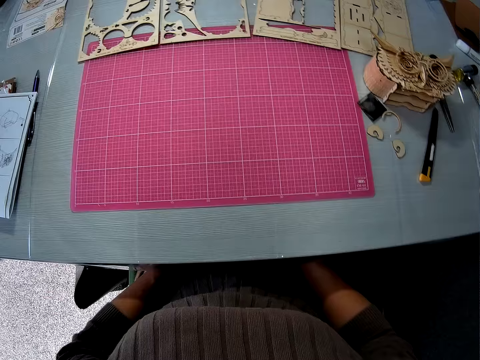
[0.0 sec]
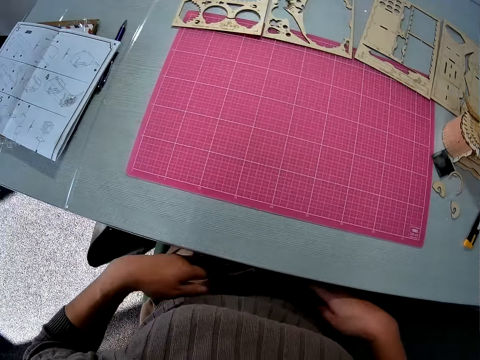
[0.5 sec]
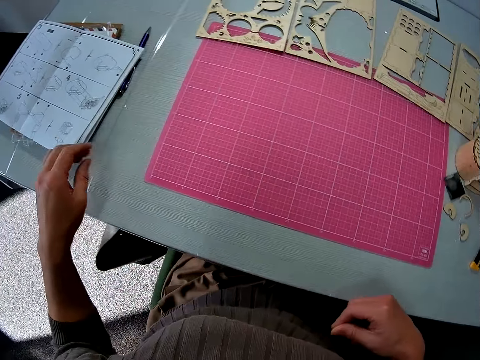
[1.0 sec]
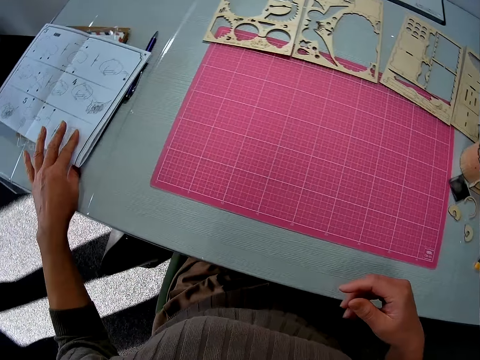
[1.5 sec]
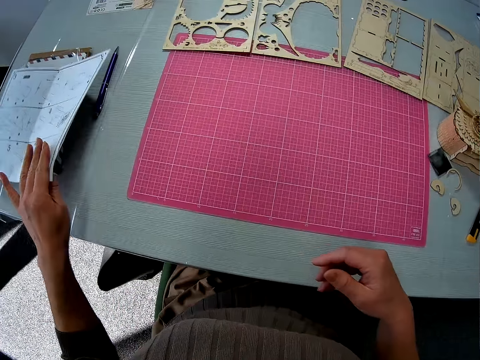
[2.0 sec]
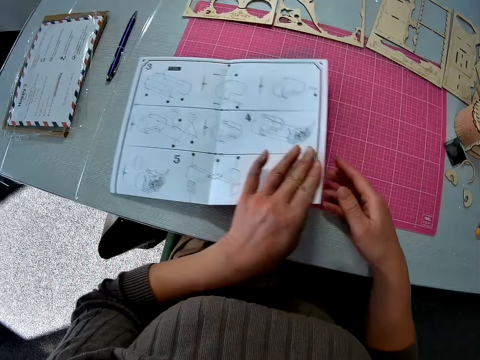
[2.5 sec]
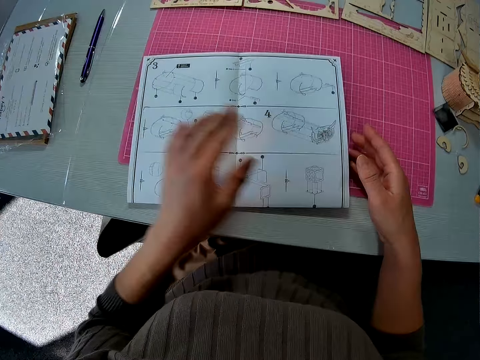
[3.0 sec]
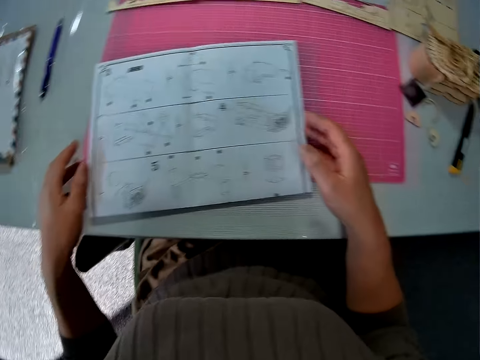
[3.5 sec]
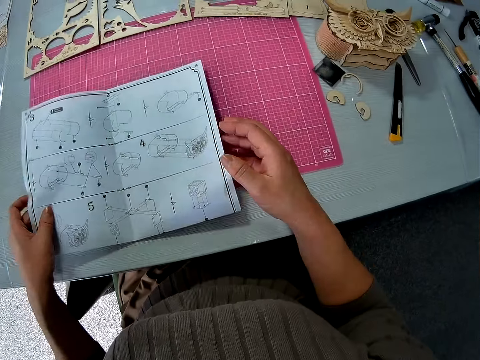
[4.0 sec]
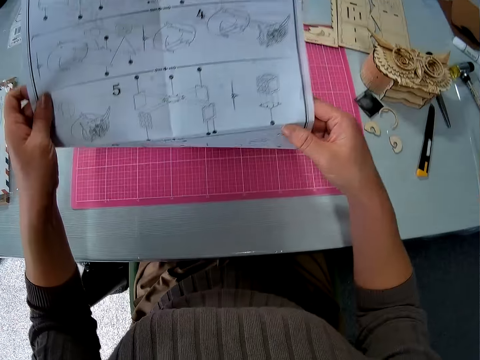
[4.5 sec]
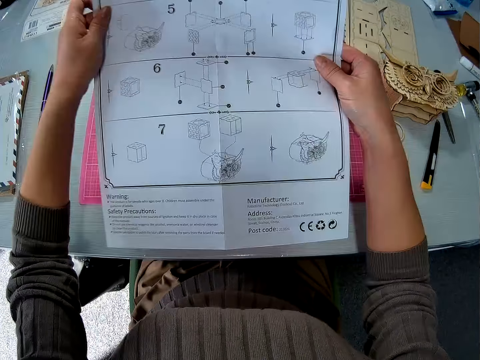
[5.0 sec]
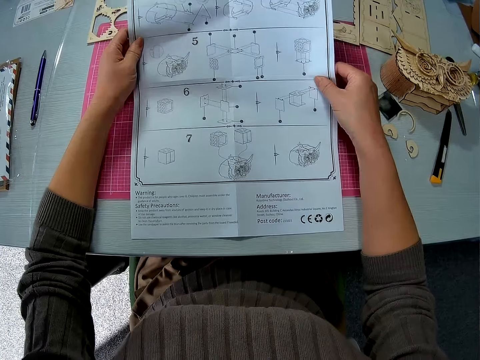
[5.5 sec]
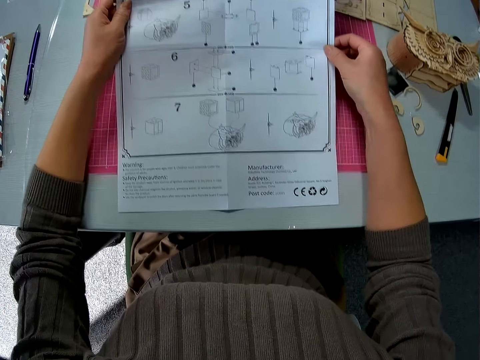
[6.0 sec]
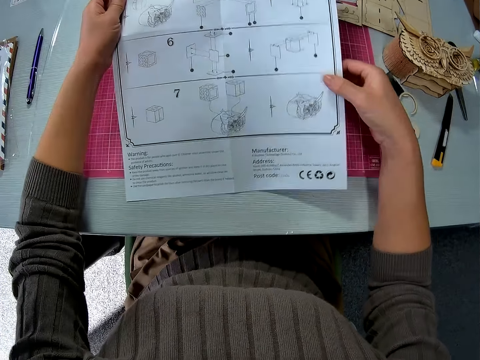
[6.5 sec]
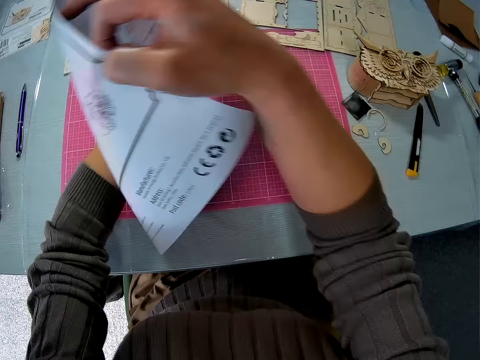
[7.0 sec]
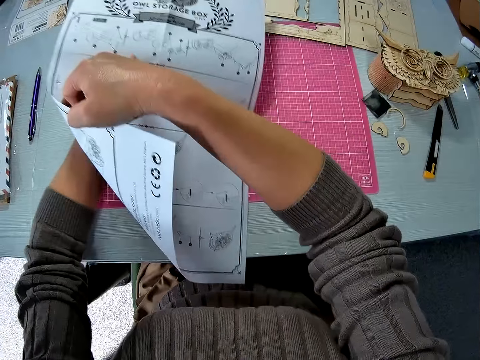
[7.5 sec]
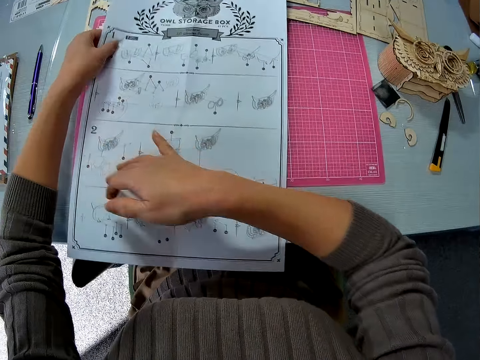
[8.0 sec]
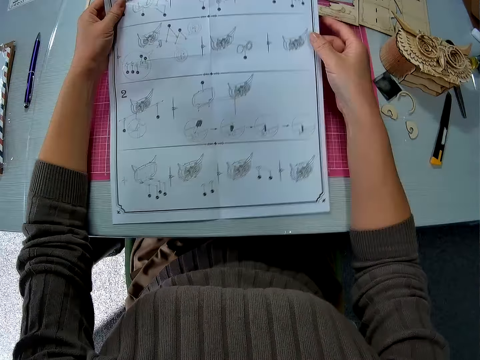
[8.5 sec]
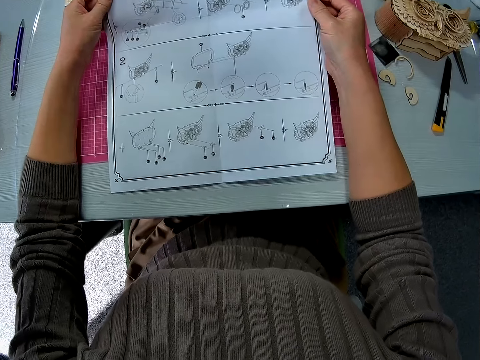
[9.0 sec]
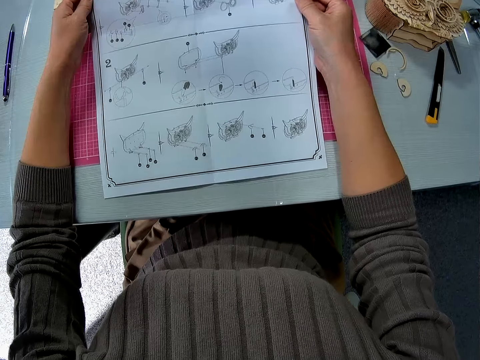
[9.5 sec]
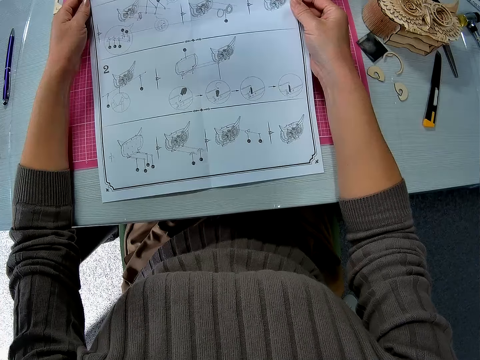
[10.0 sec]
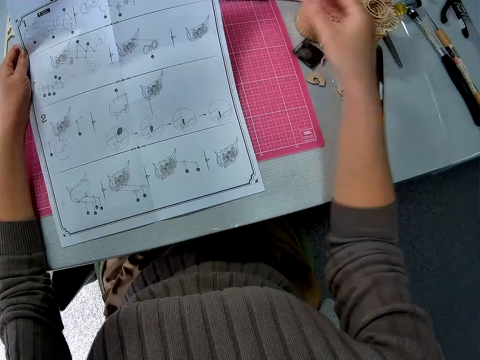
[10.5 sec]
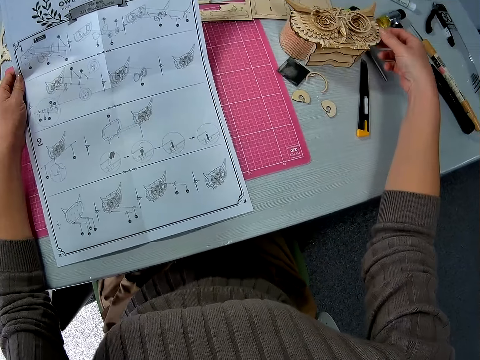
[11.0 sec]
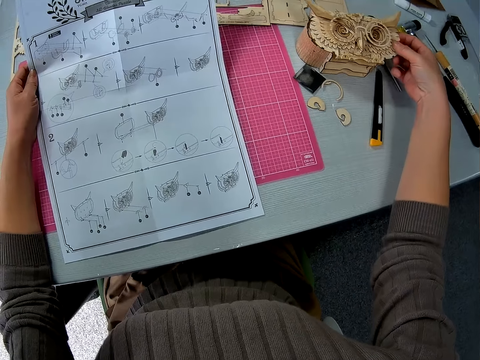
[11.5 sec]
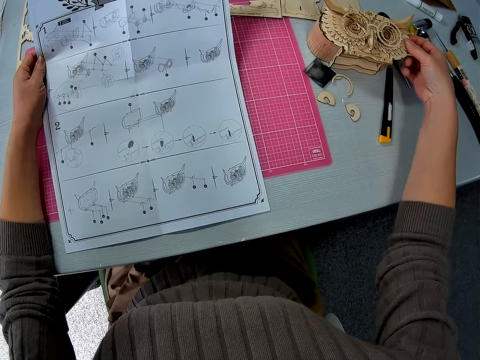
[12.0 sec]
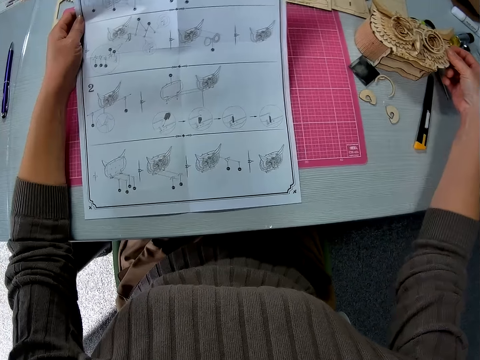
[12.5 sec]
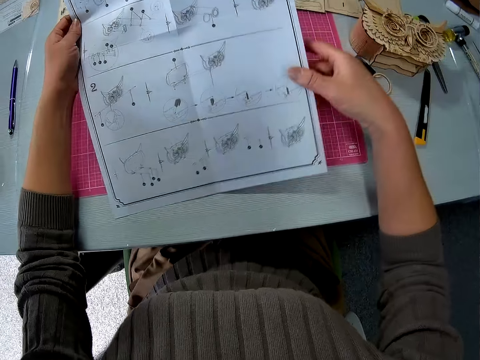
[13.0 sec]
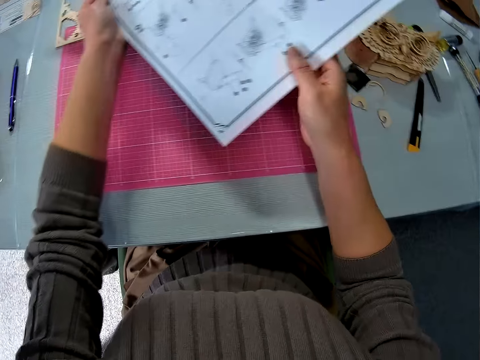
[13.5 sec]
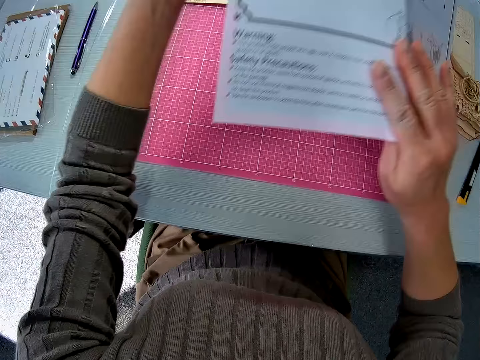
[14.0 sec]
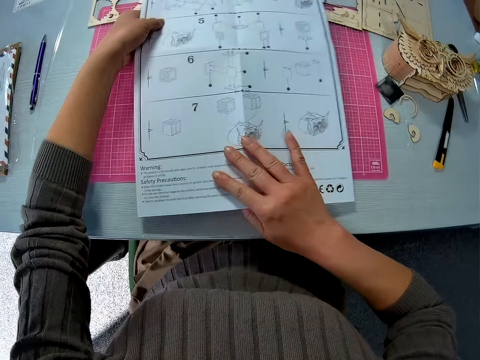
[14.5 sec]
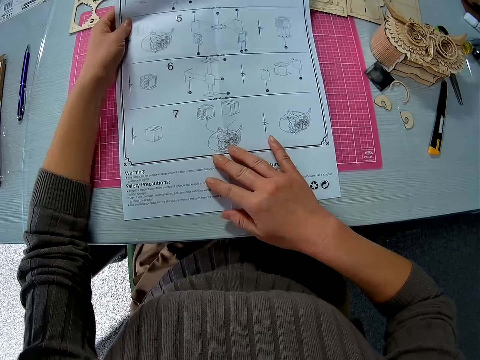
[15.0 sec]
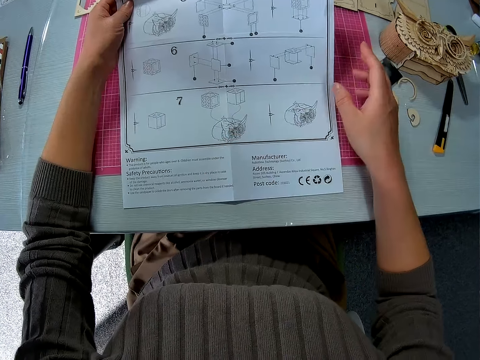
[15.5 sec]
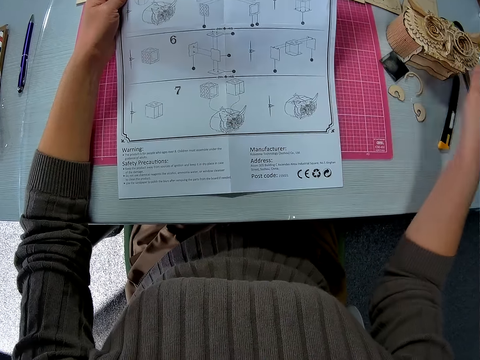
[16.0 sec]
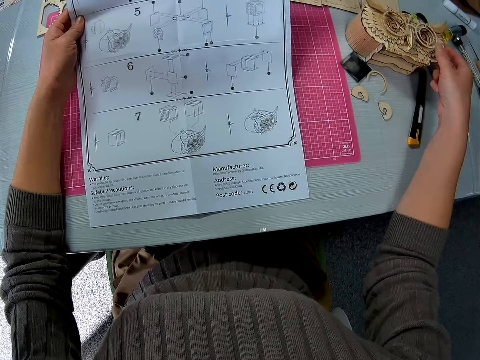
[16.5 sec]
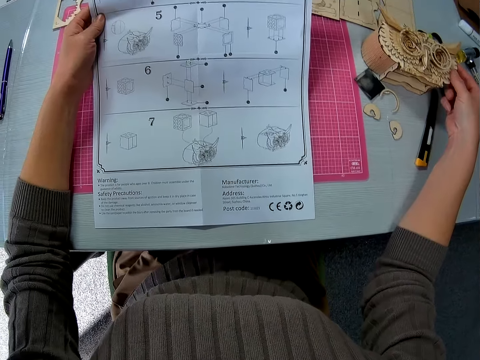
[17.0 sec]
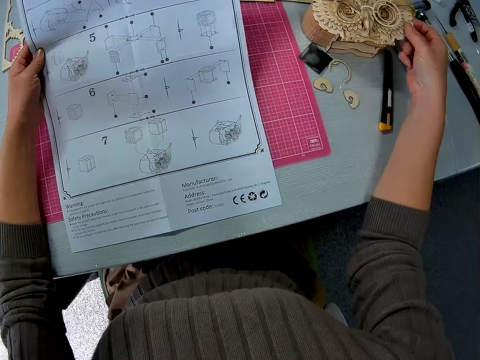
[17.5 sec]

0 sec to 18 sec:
The camera wearer picks up a sheet or piece of paper on the table. She puts the paper in front of her. She opens the sheet of paper. She turns the piece of paper. She examines the sheet of paper. She holds the 3D owl puzzle model. She touches a wooden part on the table. She holds the piece of paper and turns the piece of paper. She lifts the top part of the 3D owl puzzle model on the table.

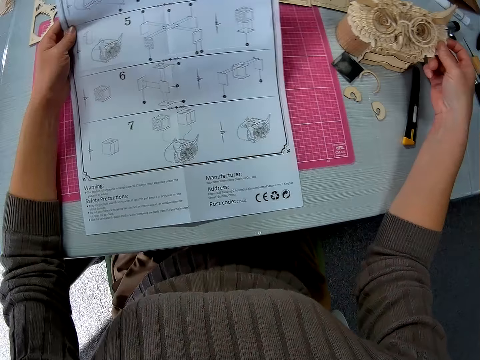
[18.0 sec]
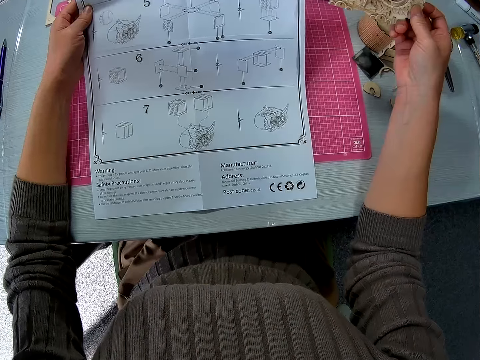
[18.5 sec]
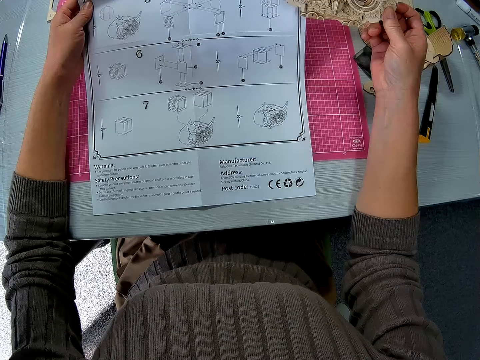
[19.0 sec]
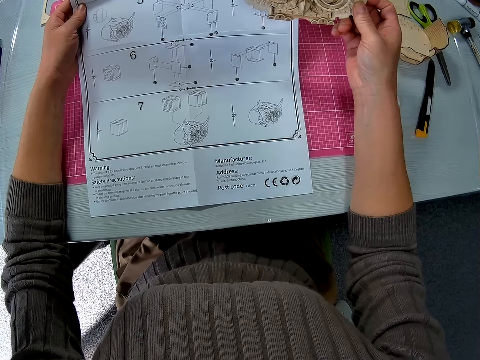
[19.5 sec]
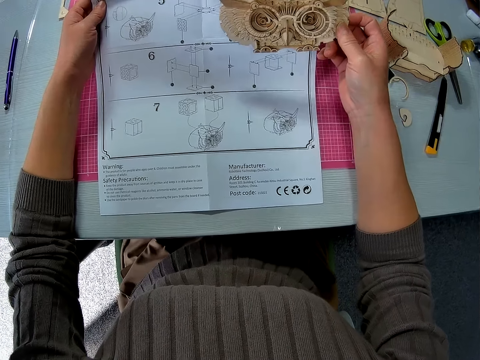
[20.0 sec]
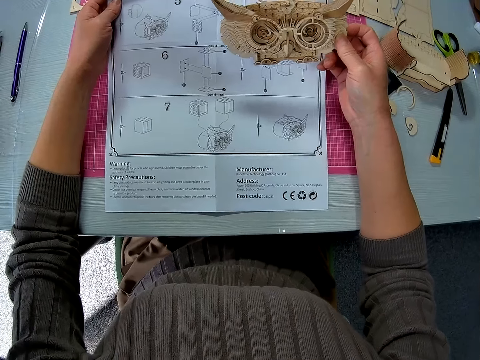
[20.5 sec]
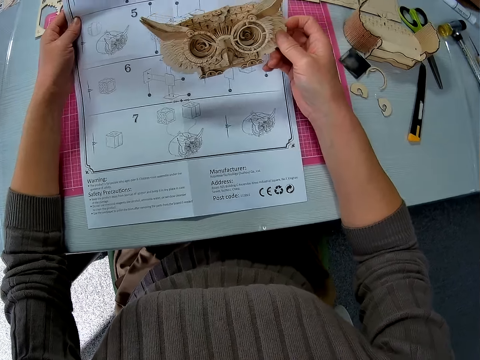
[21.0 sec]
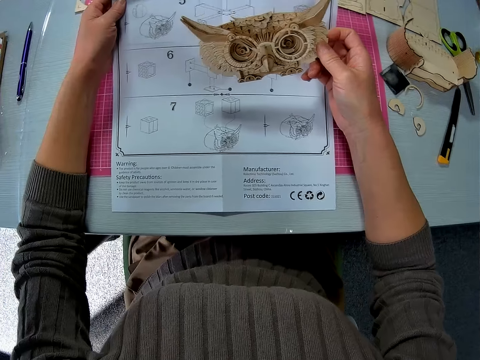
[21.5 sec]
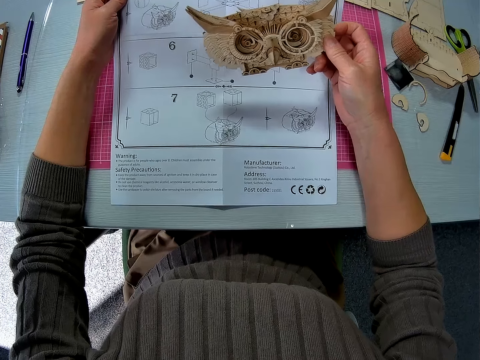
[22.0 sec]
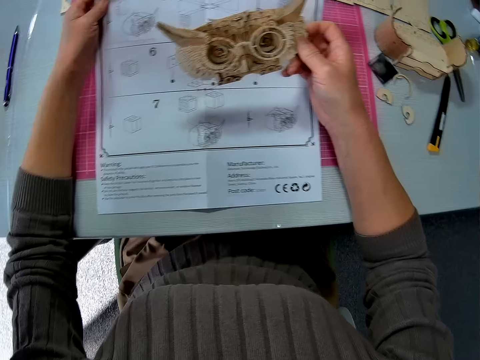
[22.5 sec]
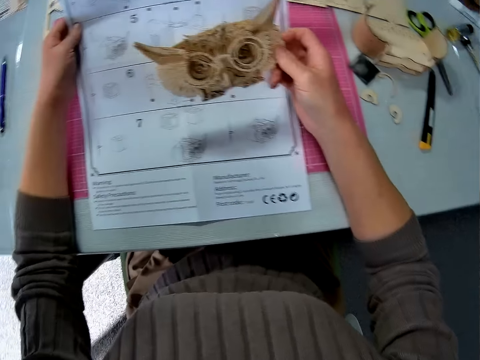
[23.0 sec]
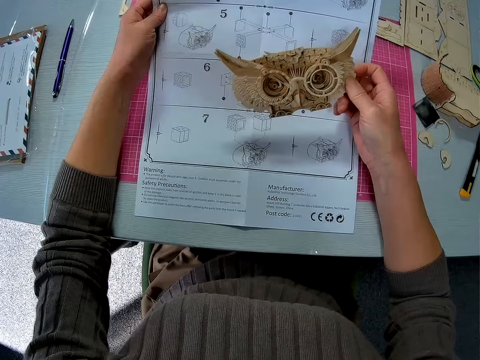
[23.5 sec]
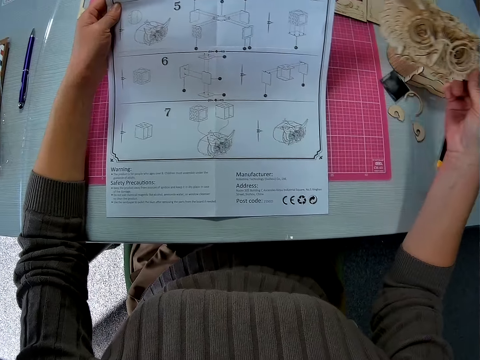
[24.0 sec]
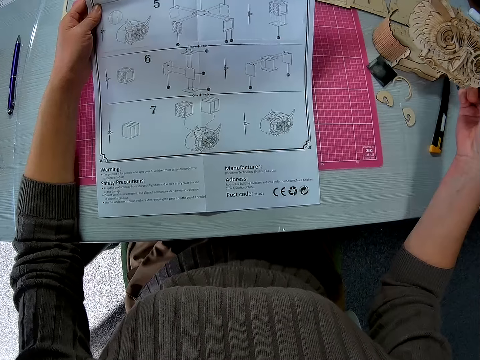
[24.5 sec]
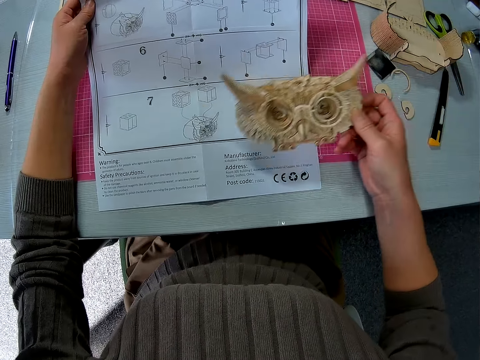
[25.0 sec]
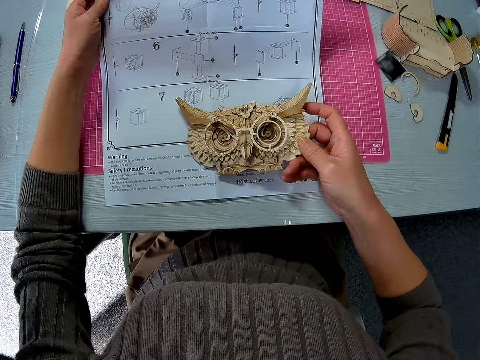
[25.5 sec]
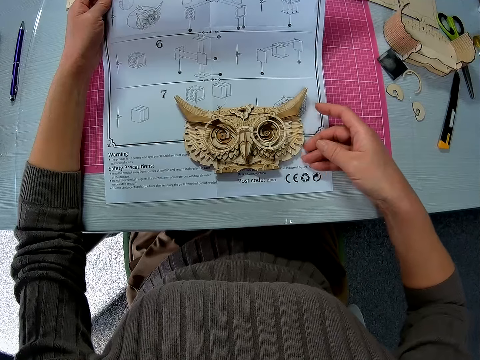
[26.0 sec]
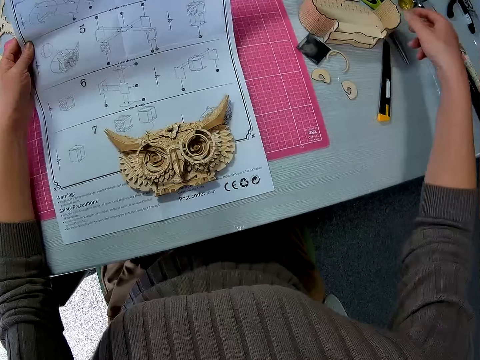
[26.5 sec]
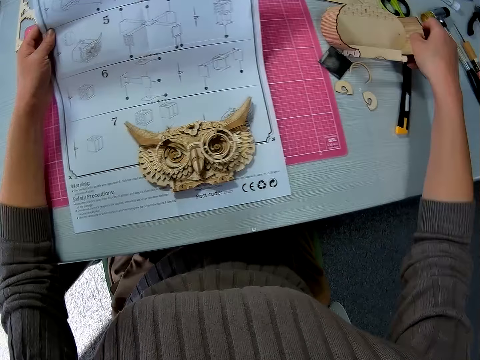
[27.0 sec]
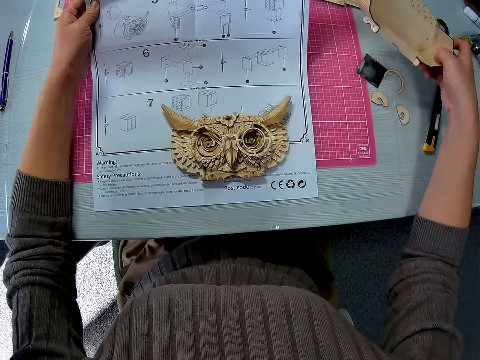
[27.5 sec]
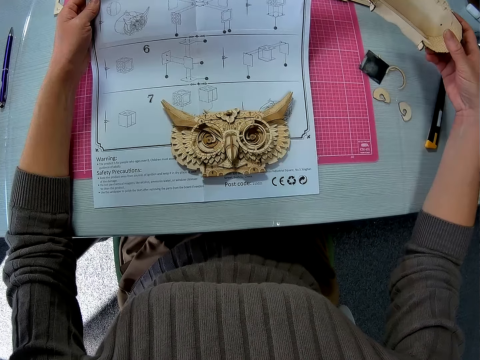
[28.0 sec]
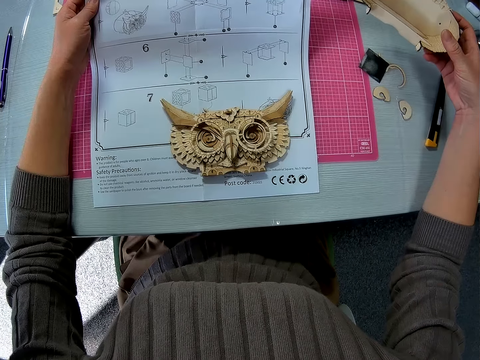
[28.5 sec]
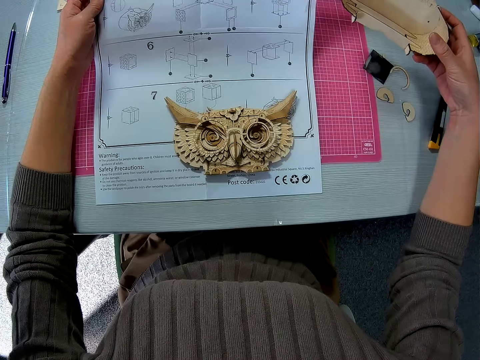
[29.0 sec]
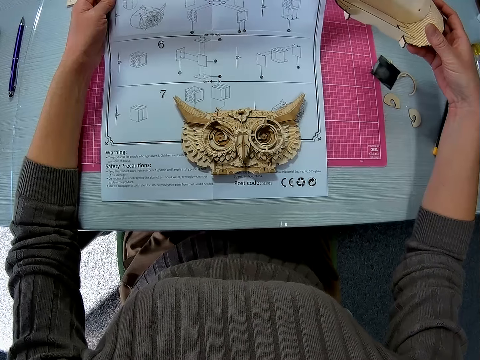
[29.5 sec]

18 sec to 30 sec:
The camera wearer puts the top part of the 3D owl puzzle model aside. They put the top part of the 3D owl puzzle model on the table. They pick up the bottom part or another wooden part of the 3D owl puzzle model on the table.
